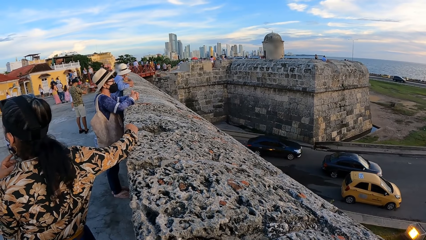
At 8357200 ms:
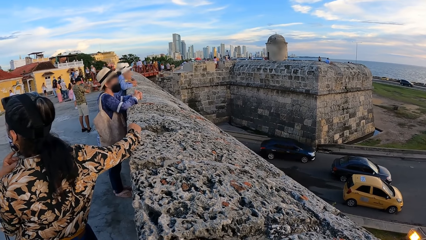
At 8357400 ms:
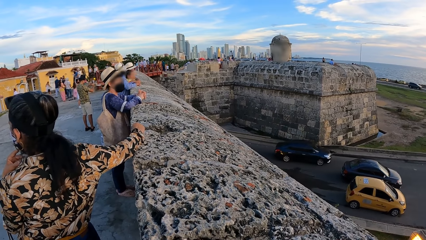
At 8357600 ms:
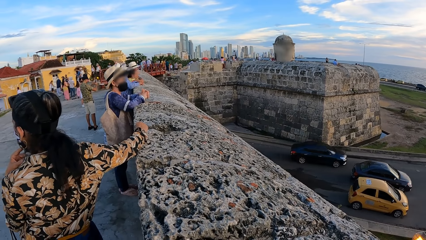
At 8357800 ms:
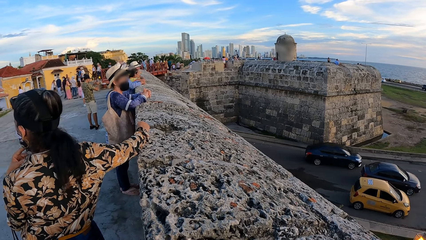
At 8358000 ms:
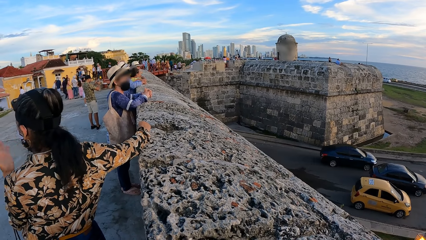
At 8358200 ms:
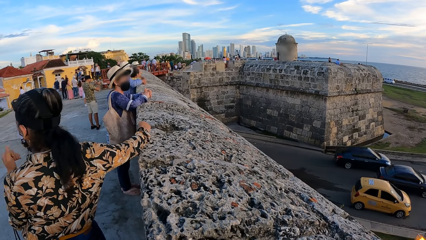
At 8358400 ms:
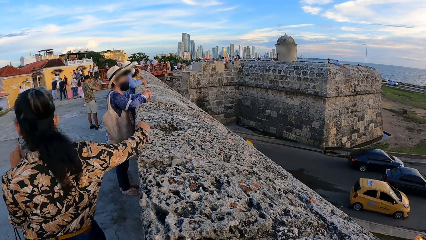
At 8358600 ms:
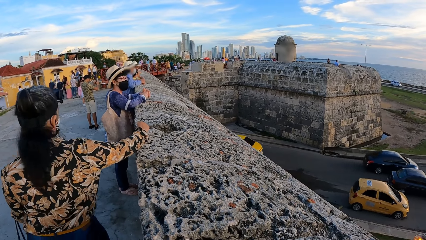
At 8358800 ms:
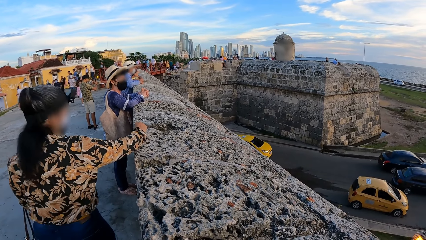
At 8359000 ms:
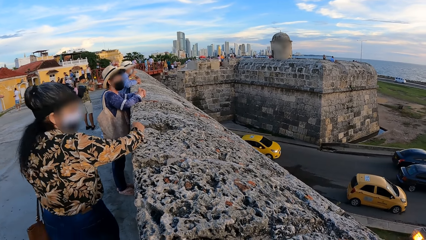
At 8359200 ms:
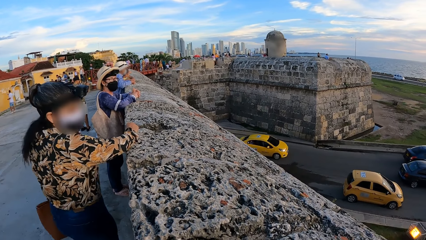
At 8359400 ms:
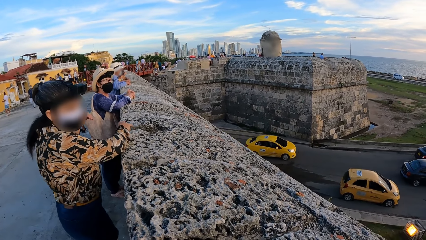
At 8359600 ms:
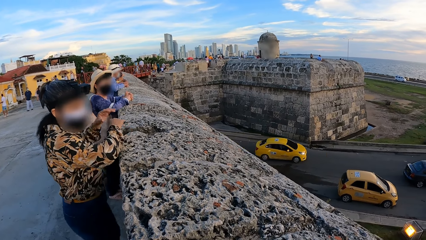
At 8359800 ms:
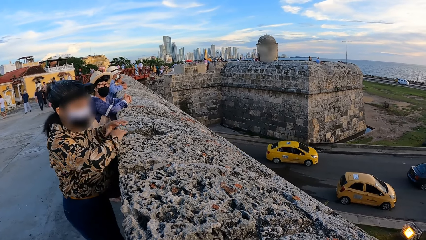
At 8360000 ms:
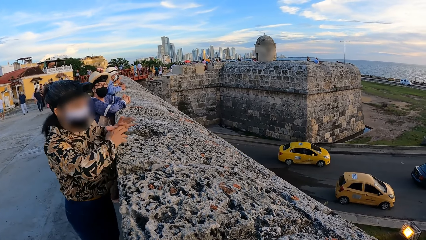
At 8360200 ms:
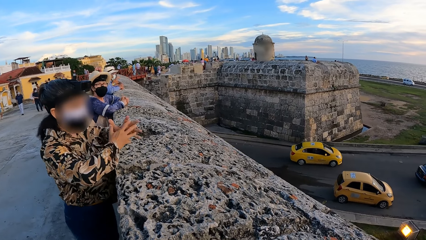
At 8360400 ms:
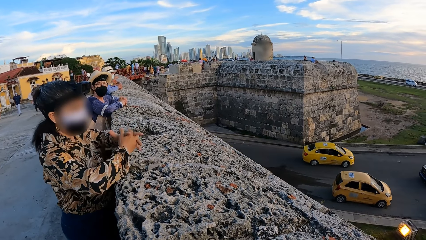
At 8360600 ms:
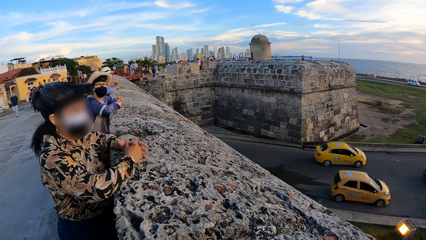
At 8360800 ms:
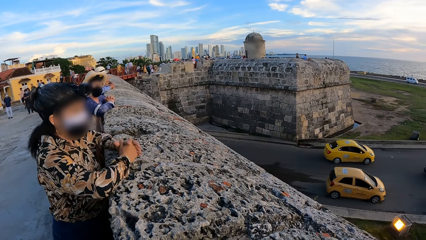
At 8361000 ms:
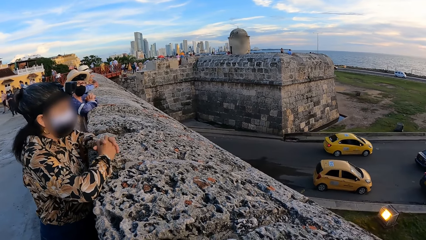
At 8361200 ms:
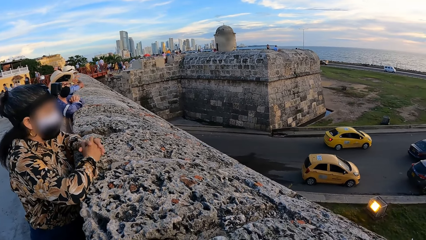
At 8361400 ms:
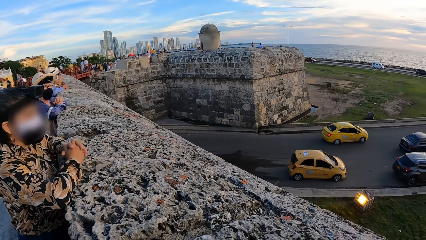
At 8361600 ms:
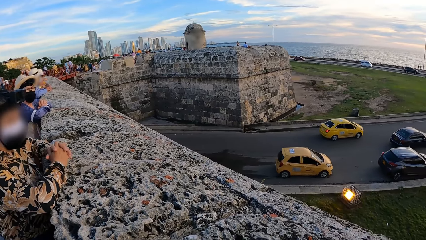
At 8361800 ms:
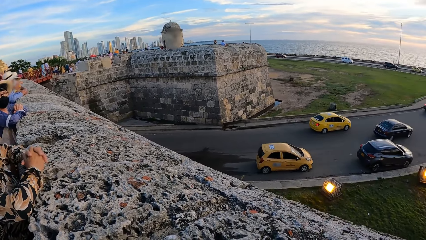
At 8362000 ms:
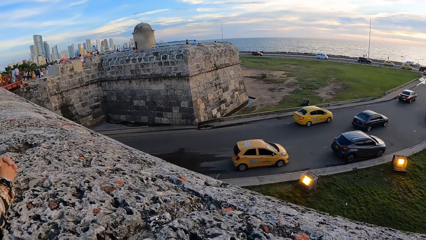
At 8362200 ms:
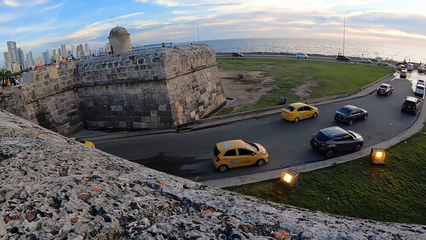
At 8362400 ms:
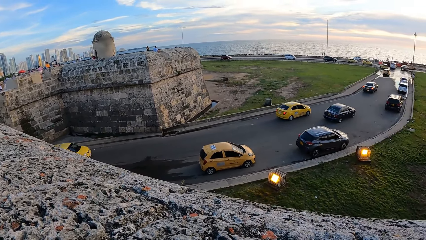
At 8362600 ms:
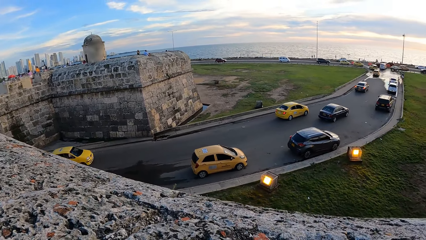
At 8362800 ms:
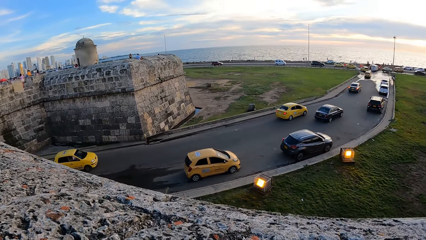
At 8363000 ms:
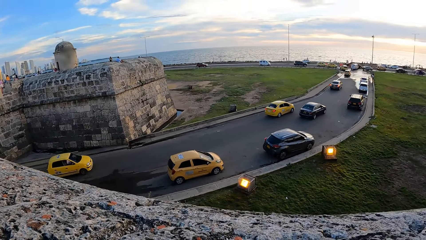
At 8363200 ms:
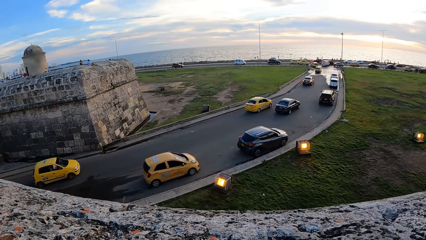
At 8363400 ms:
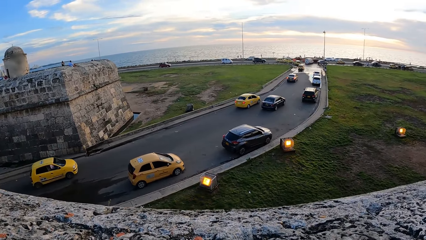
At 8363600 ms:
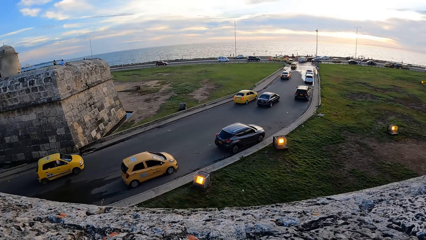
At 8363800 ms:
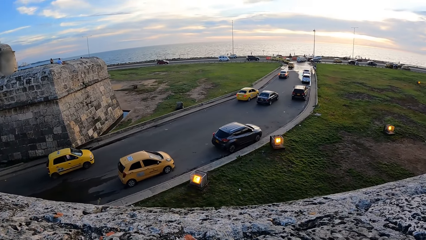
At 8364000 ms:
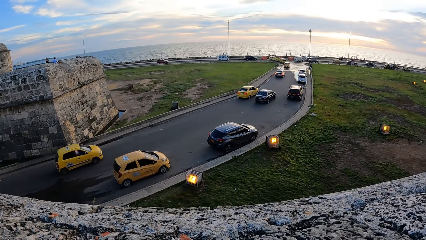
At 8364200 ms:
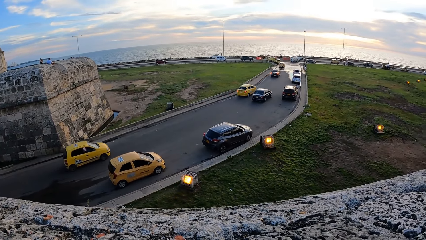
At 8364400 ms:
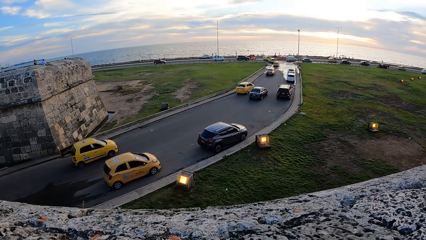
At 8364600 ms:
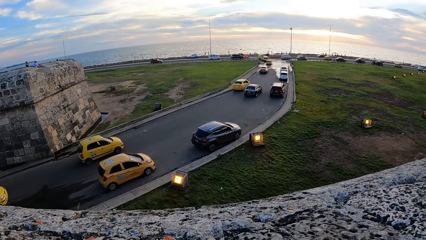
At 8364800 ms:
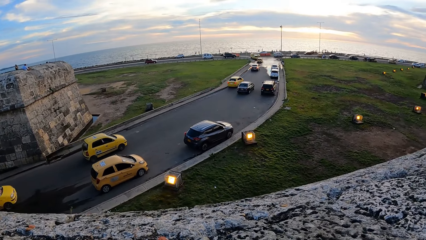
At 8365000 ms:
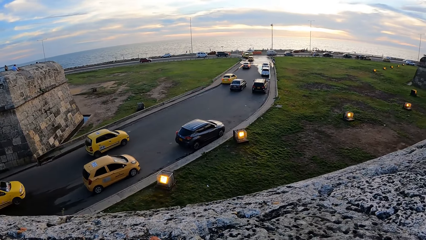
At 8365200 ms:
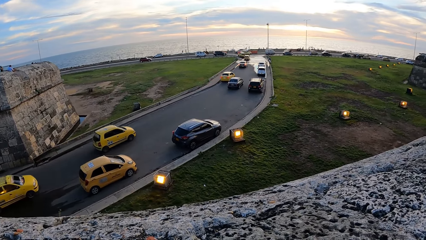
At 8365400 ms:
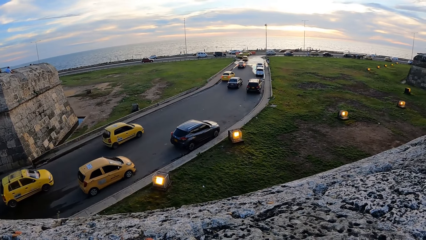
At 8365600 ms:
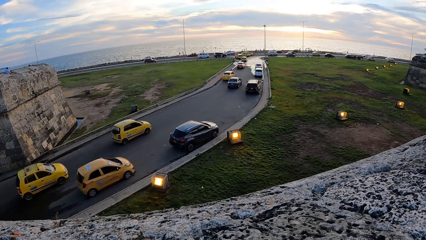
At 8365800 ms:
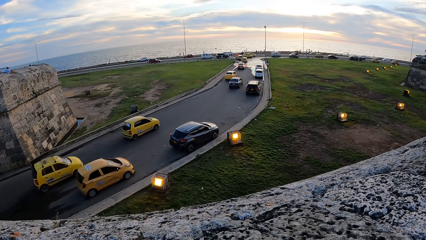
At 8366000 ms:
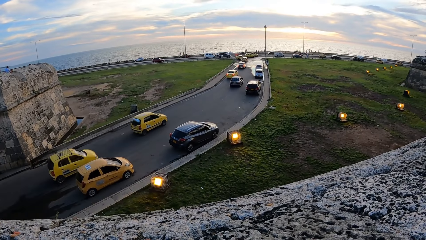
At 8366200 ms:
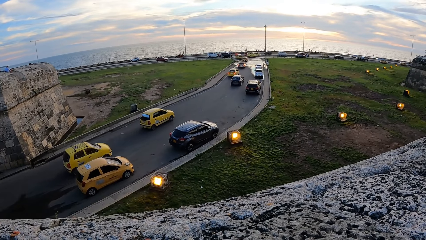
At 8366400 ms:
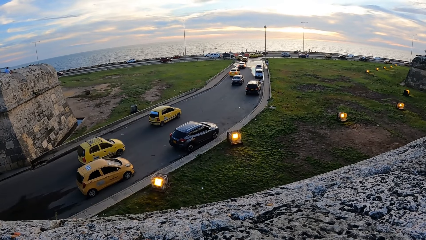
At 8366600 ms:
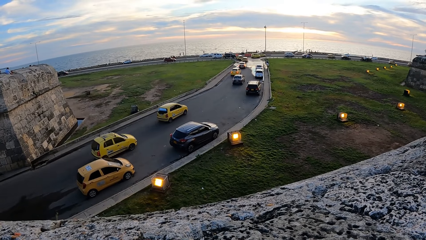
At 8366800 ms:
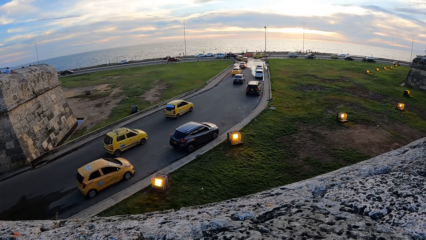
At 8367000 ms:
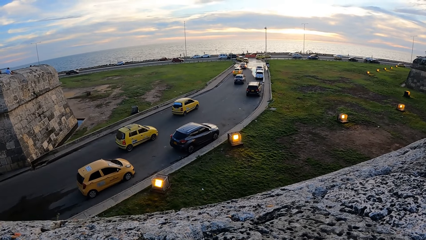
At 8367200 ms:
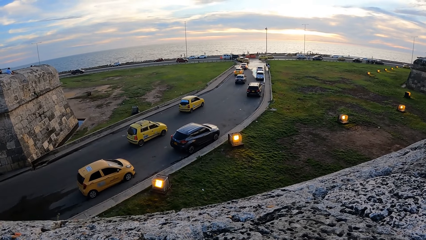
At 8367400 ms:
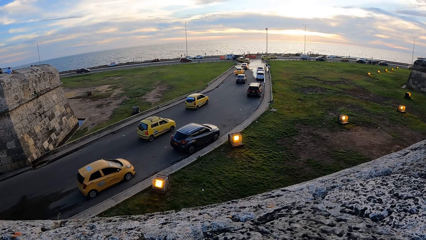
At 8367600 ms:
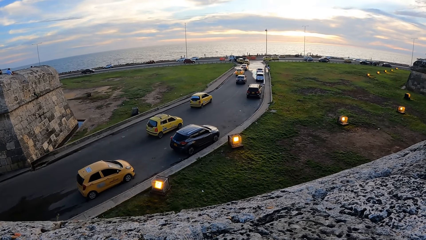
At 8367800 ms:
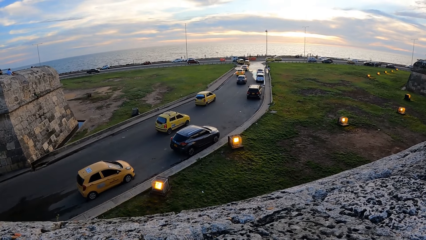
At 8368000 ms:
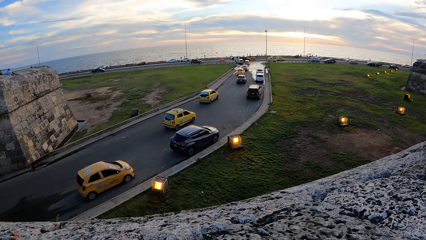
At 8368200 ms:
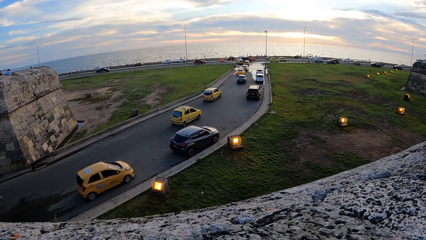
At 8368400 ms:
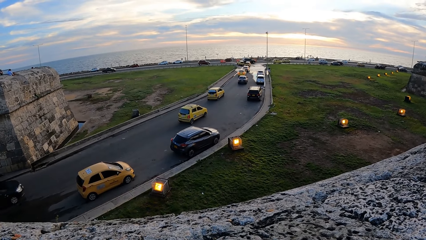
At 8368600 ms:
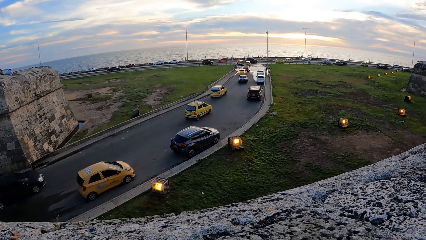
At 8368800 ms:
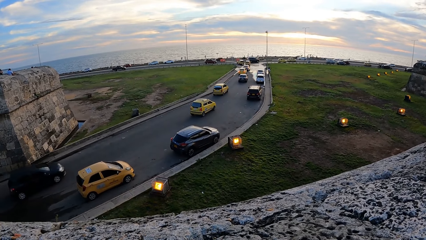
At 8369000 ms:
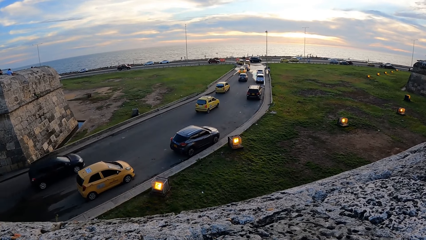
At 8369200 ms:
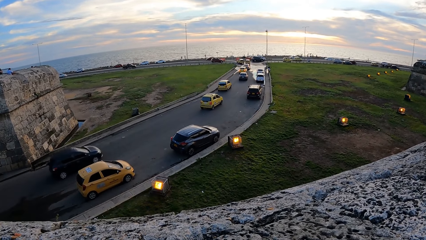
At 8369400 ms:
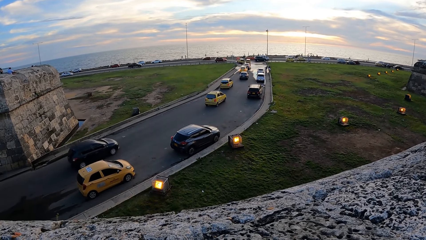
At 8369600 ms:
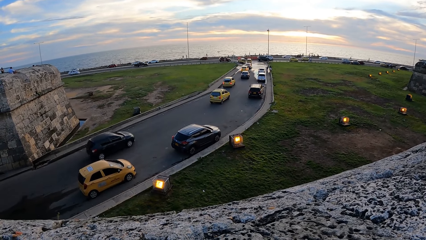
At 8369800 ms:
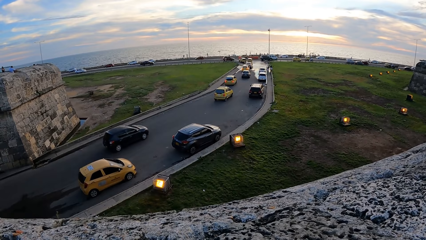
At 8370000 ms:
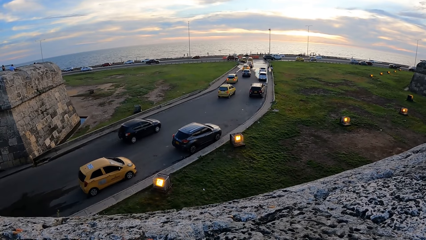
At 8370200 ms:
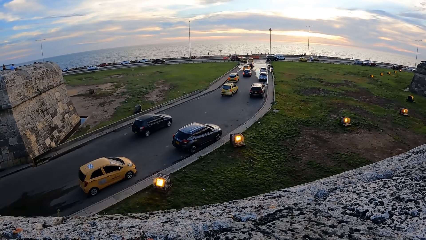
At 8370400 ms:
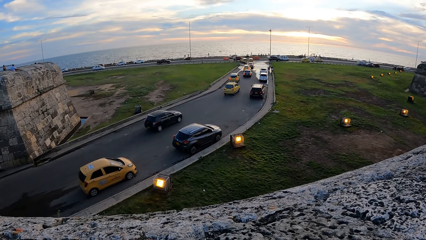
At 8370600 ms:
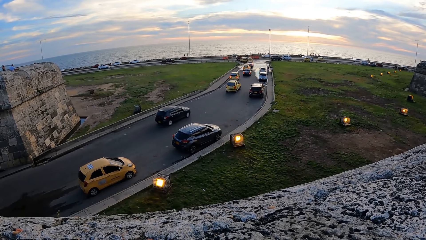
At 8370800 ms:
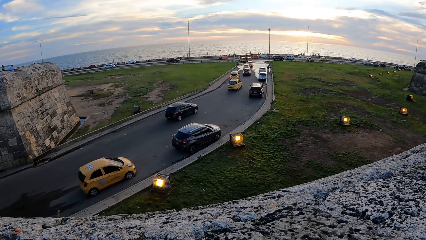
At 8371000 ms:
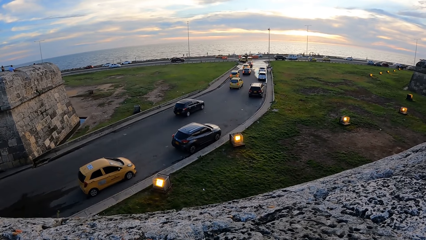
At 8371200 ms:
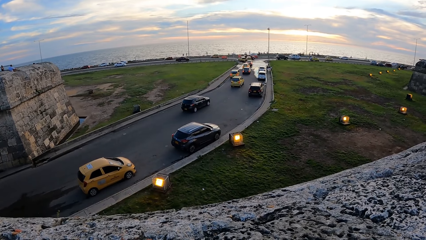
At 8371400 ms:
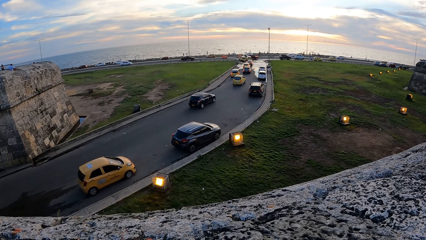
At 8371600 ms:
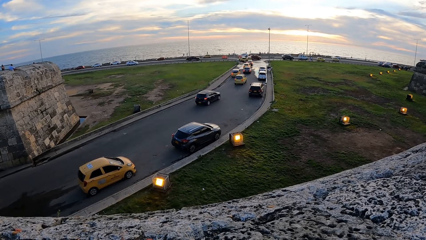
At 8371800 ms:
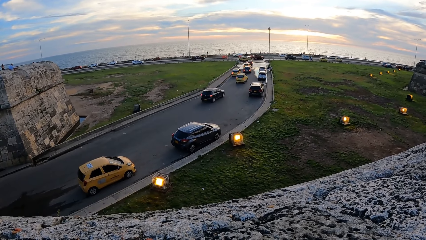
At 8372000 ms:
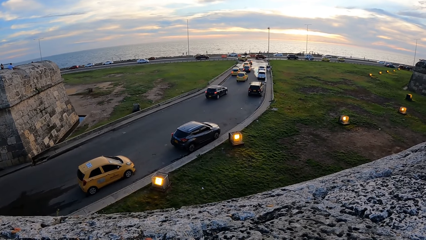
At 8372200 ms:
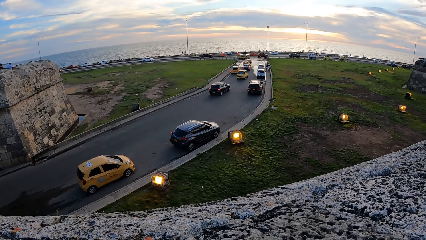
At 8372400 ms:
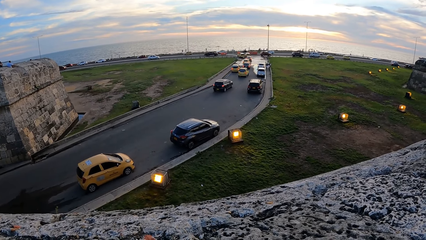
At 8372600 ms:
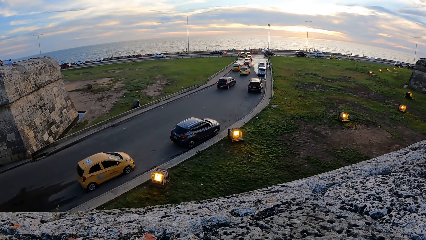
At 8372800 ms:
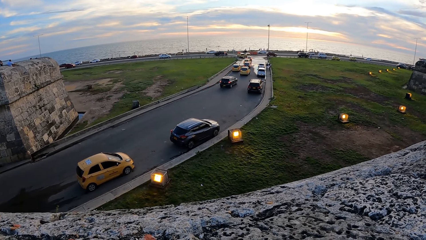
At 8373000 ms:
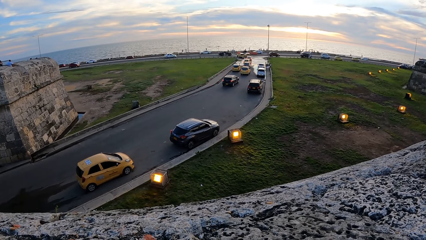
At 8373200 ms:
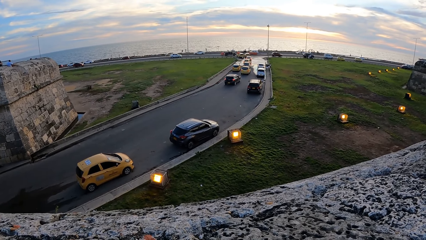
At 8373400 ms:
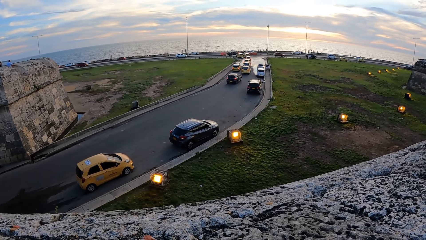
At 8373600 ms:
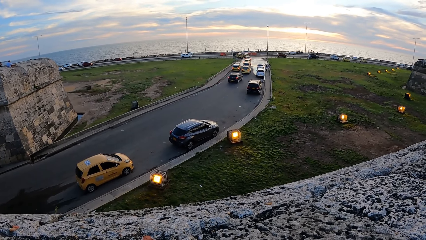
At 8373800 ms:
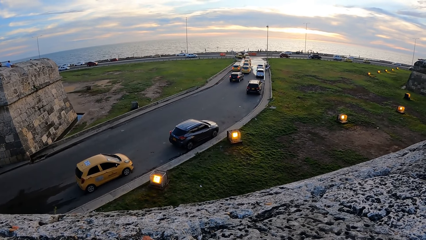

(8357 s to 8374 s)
A woman removes her right hand from a stone fence. She places both hands on the stone fence. The camera wearer interacts with the woman.
